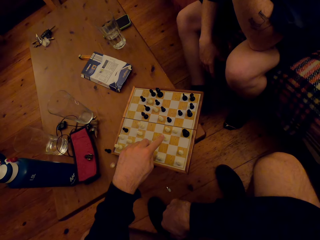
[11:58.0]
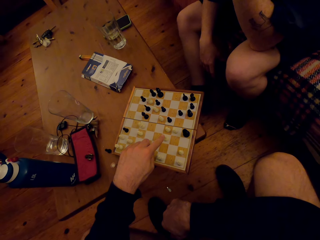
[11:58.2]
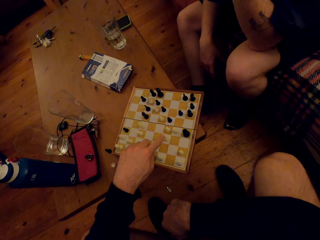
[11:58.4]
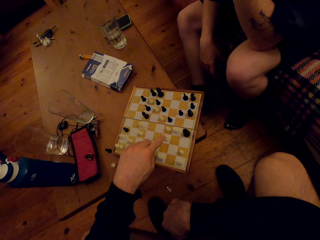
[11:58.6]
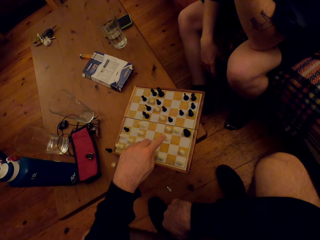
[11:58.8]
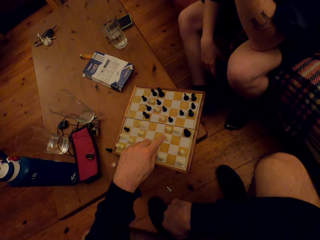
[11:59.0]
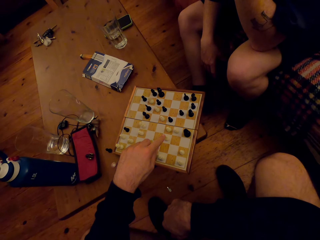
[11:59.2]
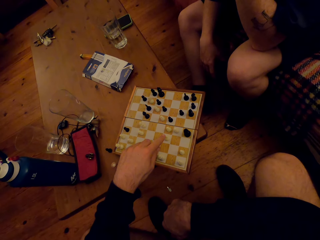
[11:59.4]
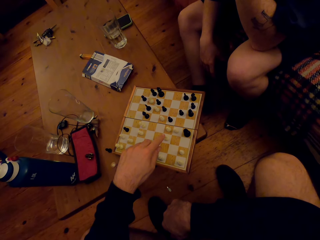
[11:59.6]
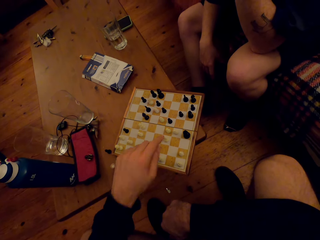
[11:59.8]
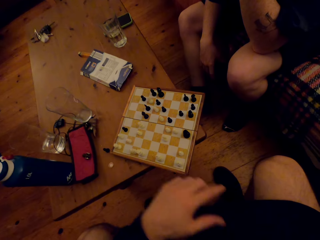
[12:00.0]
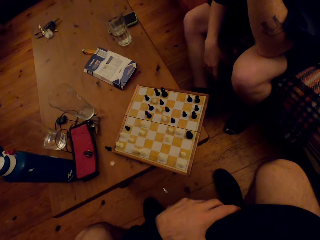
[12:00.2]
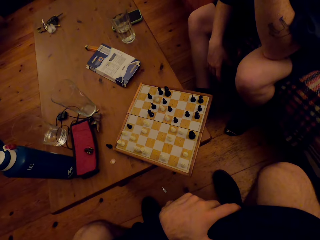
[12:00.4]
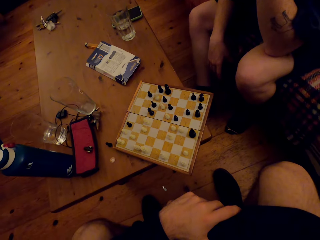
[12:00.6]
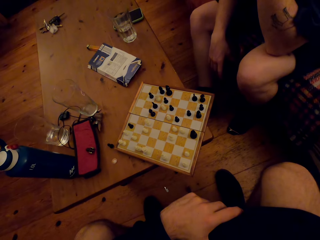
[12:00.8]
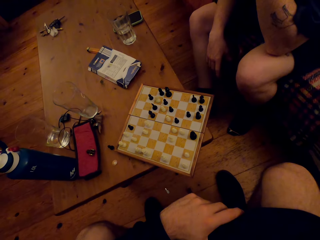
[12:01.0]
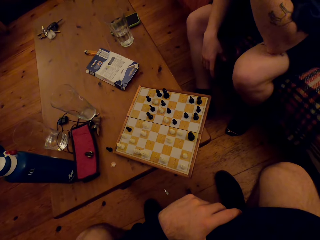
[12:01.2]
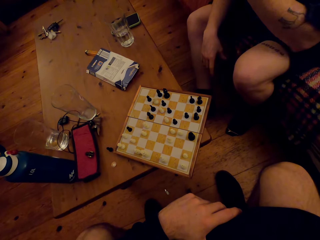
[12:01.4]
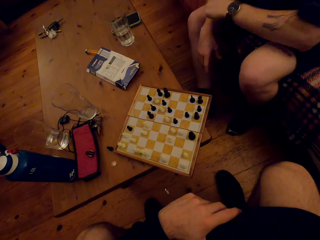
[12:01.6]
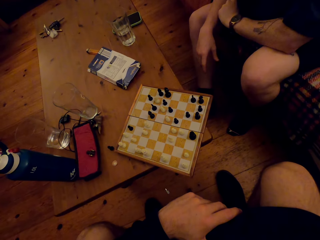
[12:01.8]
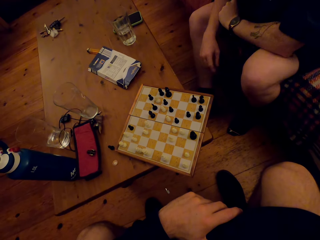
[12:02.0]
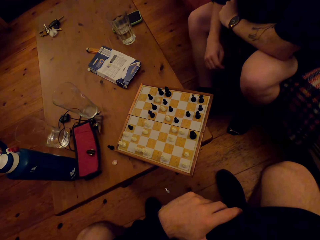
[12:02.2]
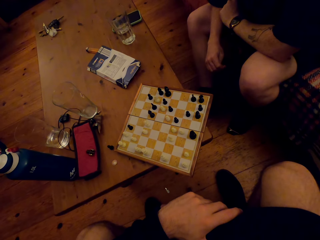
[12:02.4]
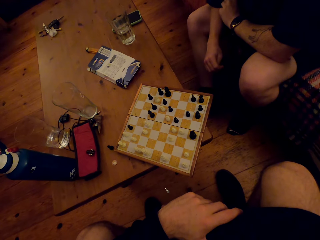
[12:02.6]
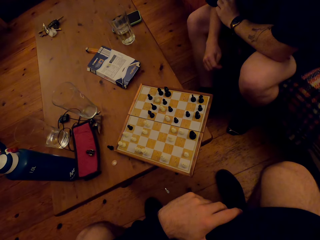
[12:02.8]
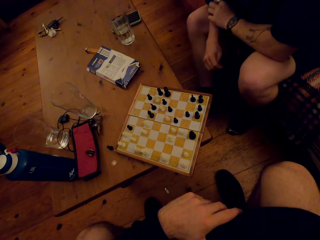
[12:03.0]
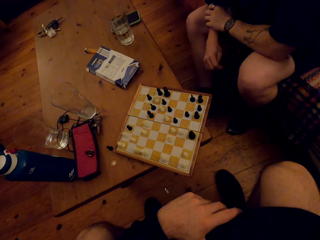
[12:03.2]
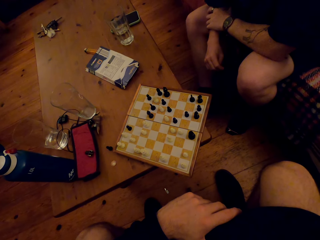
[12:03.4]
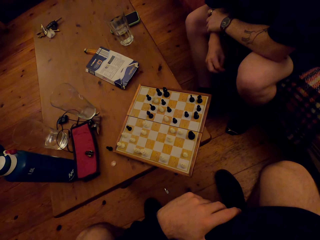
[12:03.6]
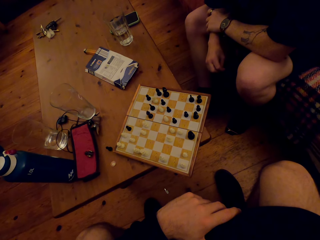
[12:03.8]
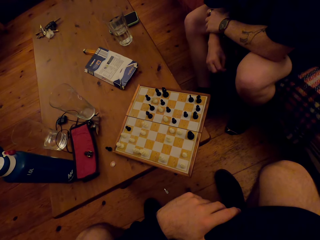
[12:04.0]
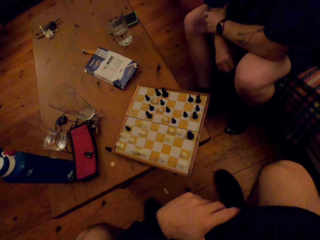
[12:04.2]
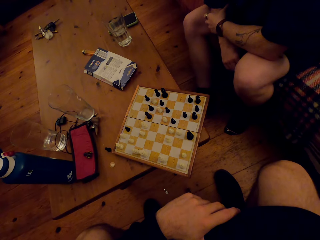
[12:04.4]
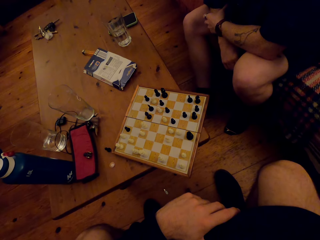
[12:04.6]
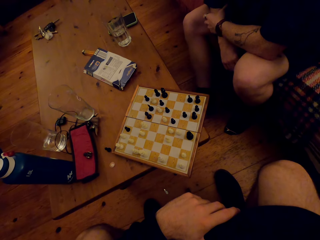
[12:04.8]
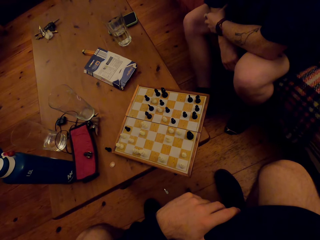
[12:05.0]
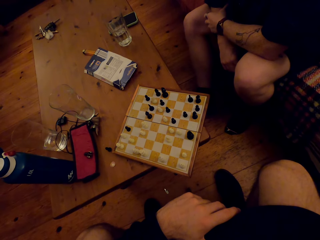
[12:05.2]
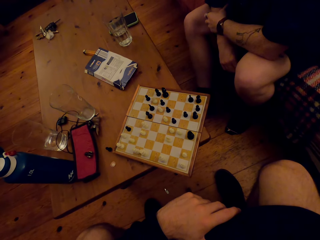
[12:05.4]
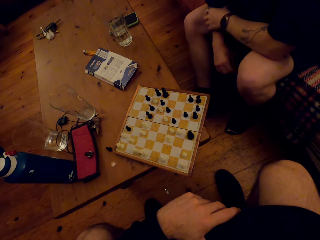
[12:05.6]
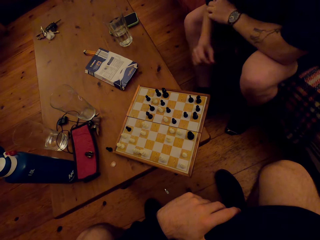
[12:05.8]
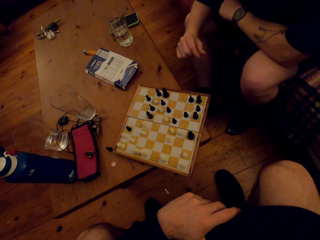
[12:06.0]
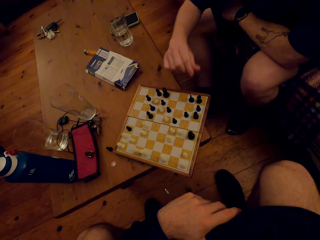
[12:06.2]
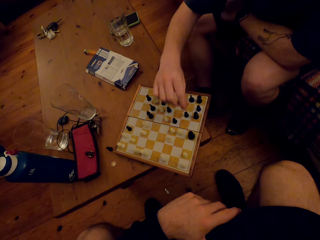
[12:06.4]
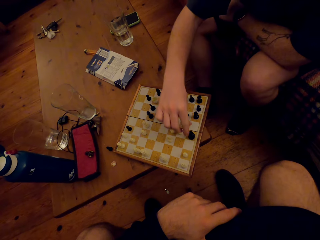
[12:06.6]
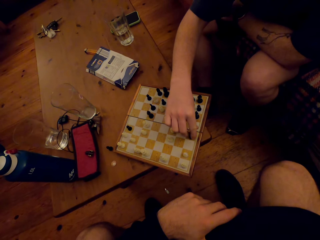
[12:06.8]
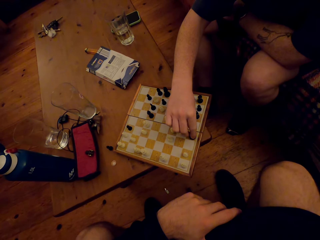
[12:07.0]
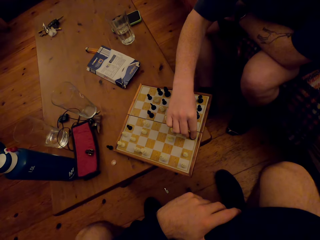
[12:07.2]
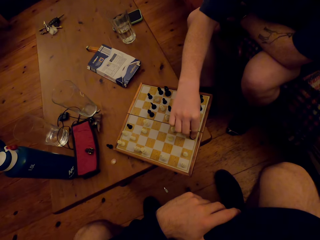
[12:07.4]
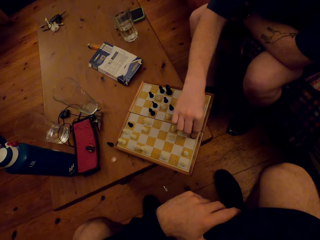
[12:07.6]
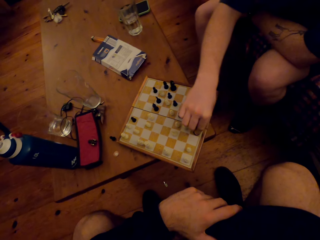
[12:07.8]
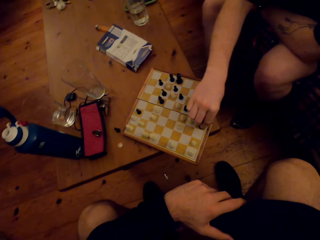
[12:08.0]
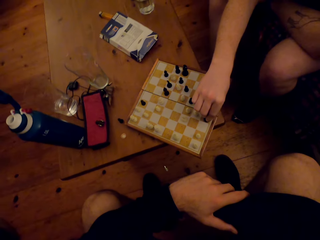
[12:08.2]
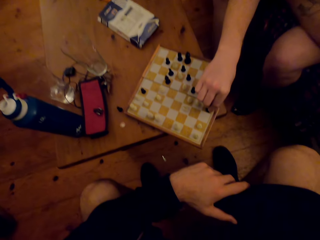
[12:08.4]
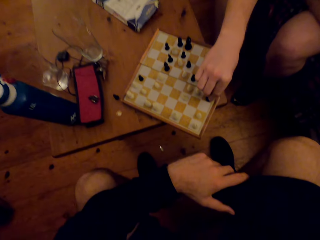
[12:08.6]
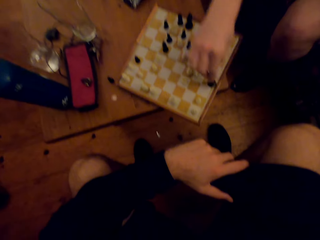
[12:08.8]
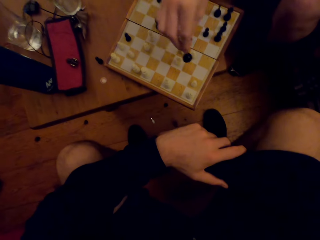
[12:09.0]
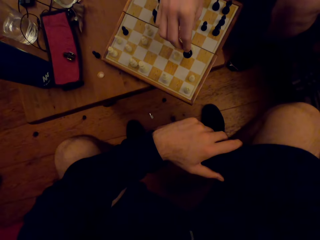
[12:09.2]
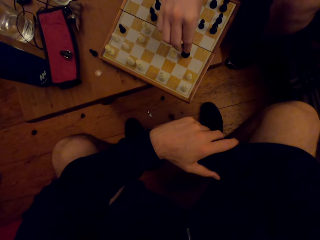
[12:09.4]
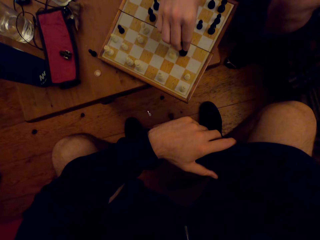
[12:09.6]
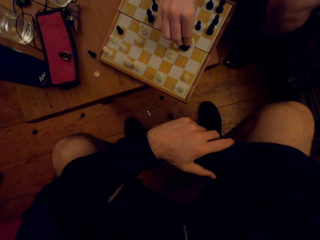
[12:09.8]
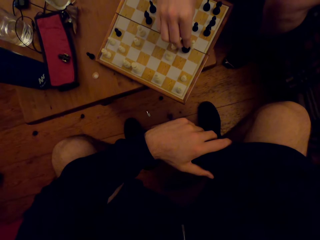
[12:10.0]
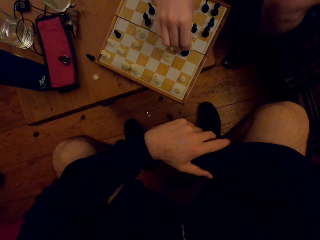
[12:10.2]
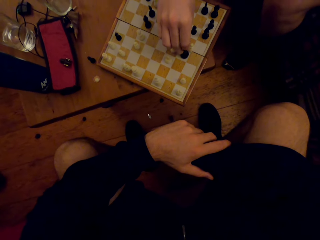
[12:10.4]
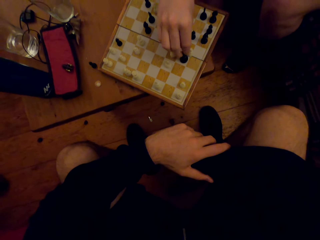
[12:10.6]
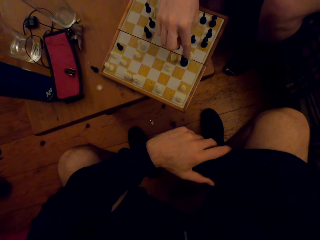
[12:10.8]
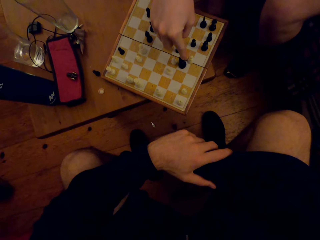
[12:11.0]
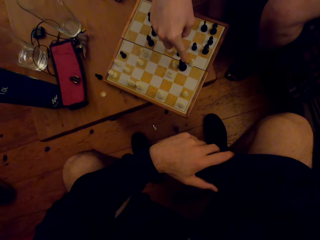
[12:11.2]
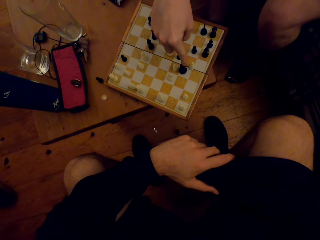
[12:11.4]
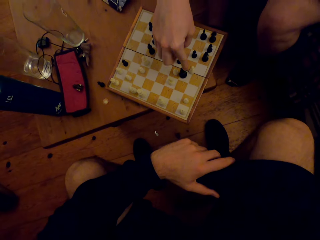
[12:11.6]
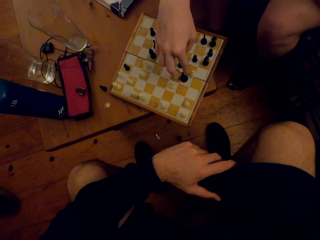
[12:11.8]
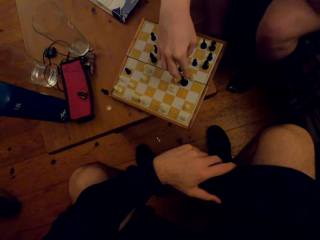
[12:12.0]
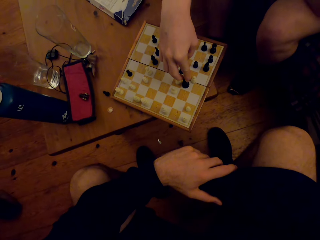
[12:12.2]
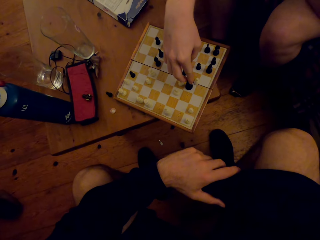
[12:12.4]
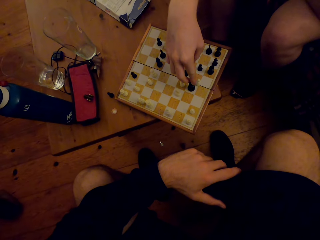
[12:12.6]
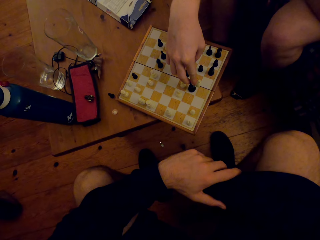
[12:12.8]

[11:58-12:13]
The person looks at the chess game. The camera wearer looks at the chess game. The person plays the chess game and moves a pawn.

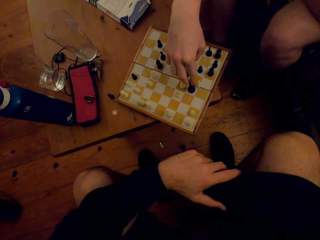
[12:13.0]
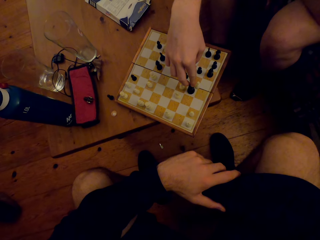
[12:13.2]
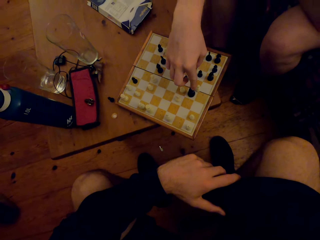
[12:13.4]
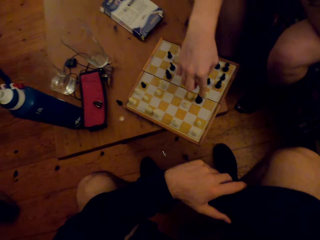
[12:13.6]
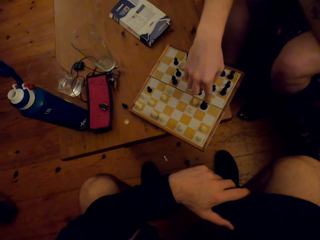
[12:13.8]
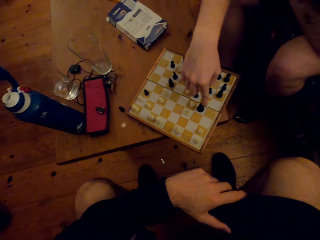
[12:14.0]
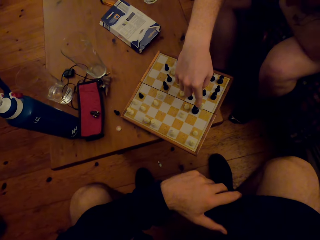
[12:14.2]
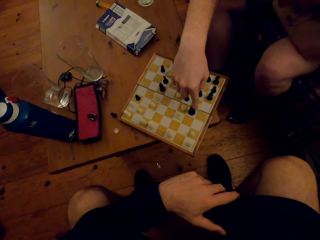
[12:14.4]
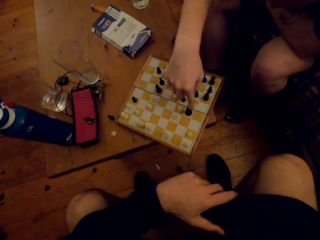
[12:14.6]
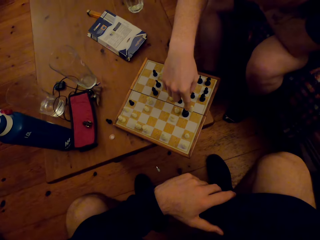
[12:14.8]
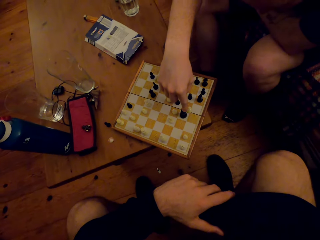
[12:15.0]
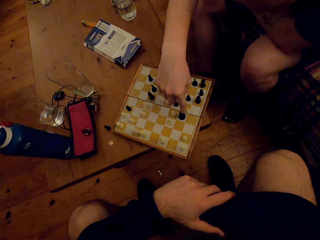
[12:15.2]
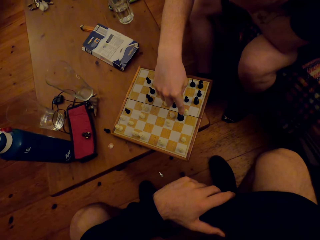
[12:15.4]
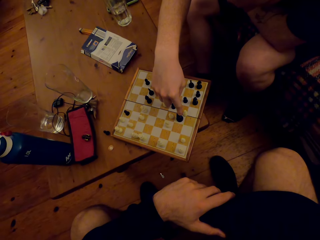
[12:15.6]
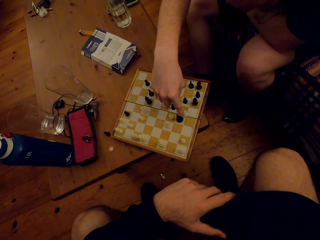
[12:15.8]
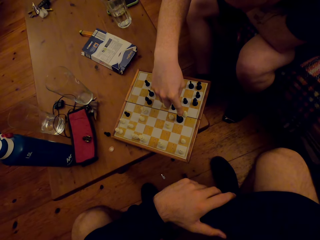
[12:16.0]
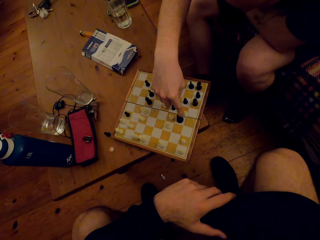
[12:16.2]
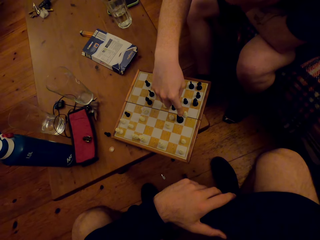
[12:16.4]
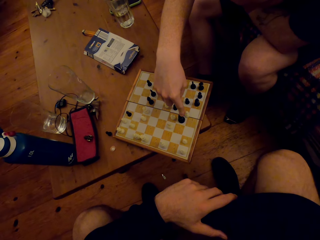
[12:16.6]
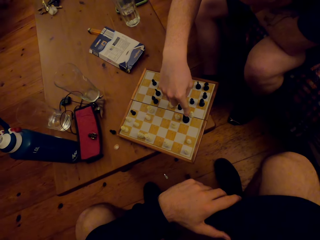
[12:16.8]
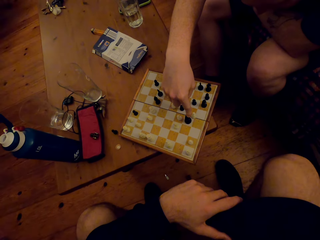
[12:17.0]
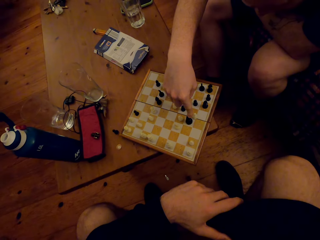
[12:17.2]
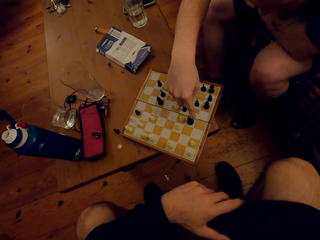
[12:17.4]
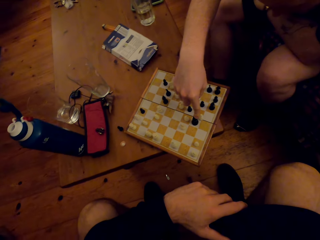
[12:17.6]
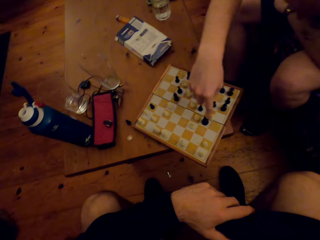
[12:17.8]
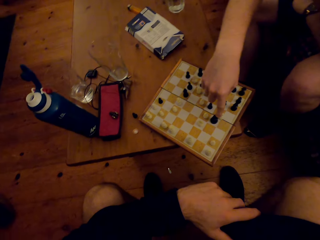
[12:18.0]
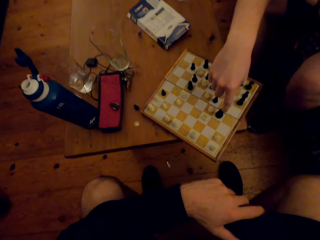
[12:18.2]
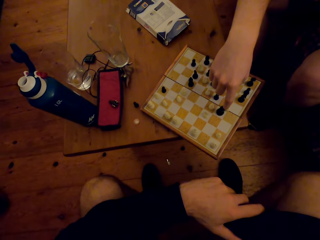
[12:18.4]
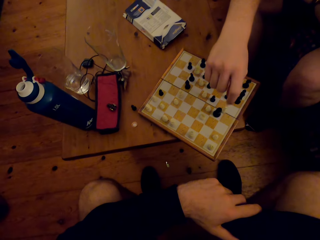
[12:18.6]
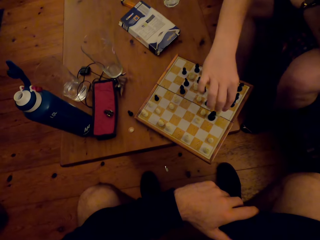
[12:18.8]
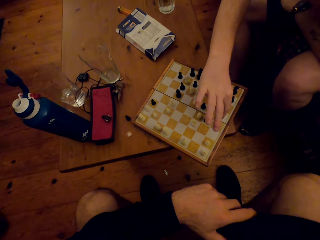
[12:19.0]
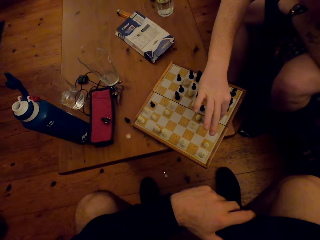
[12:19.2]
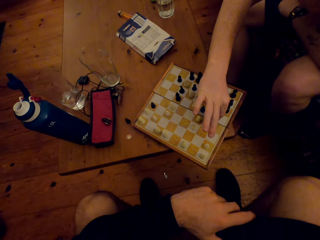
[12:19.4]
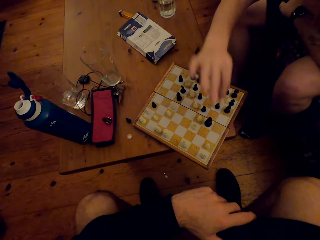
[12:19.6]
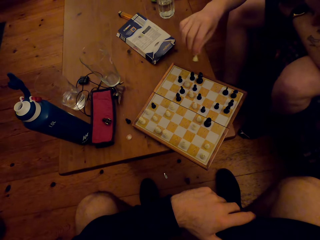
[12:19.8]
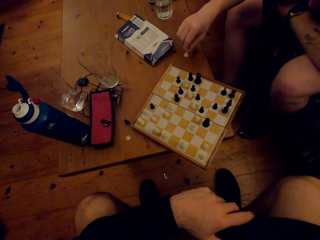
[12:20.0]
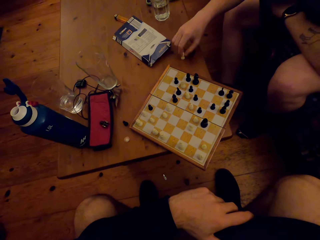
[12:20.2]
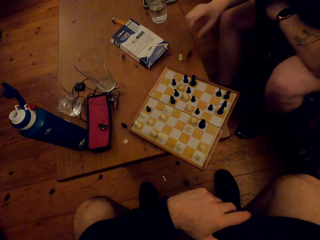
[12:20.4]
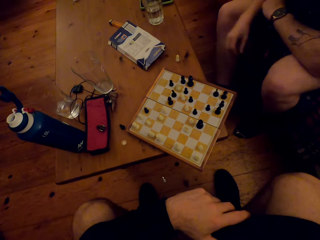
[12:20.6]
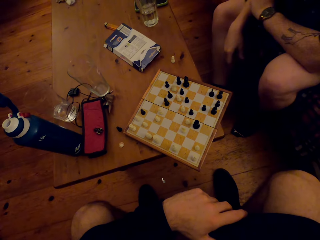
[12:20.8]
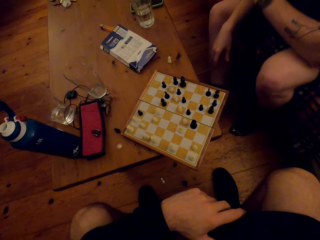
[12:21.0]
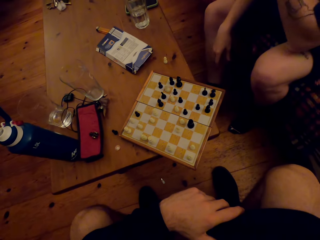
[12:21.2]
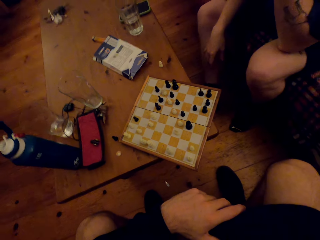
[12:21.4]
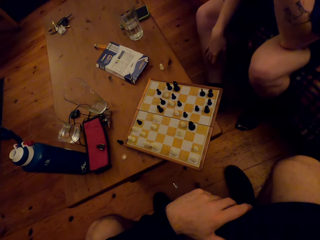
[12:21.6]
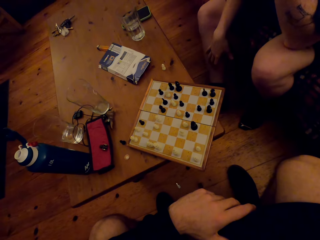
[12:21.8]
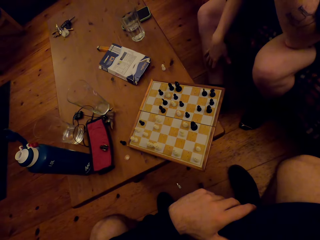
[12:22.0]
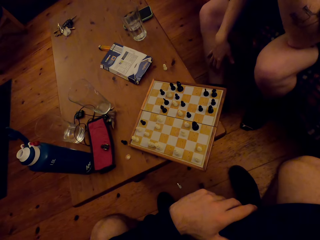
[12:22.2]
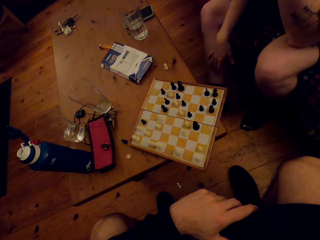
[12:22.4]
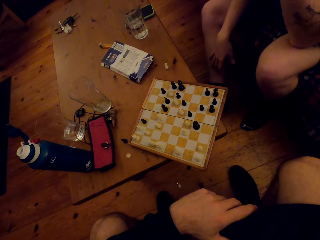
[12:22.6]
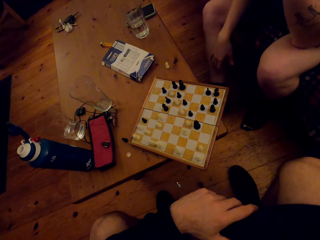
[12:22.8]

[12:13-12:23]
A man carries a pawn and drops the pawn. The camera wearer looks at the chess game. The man looks at the chess game.
